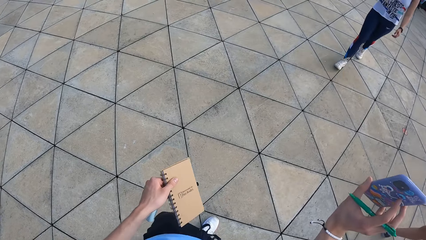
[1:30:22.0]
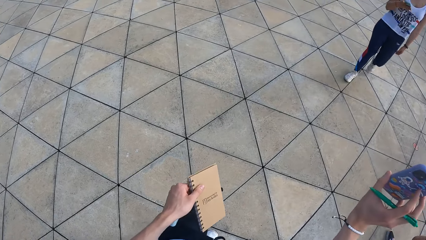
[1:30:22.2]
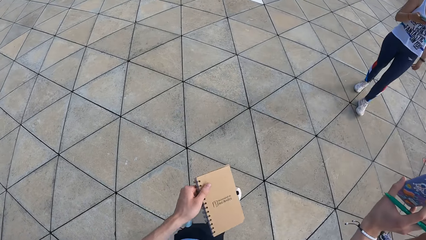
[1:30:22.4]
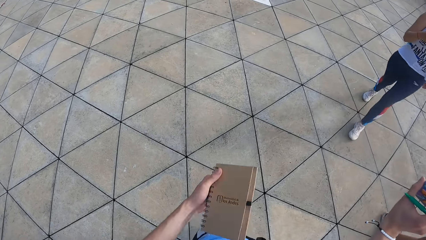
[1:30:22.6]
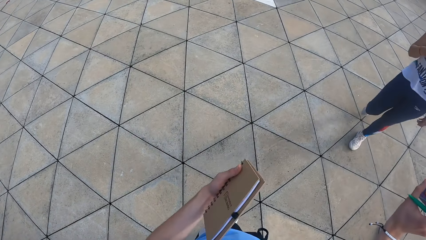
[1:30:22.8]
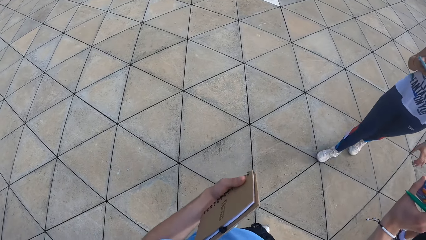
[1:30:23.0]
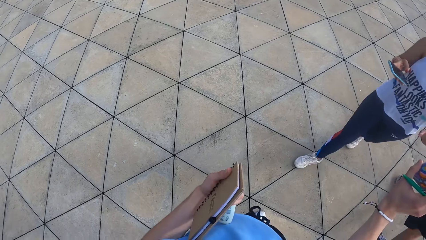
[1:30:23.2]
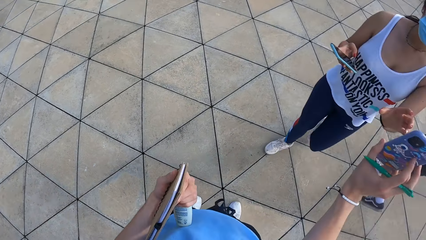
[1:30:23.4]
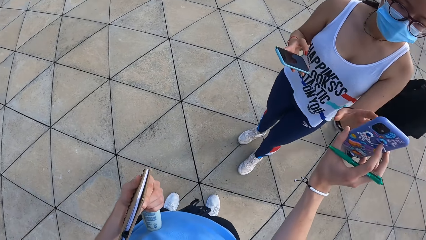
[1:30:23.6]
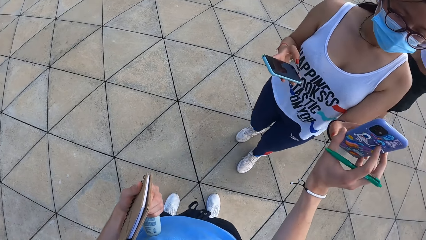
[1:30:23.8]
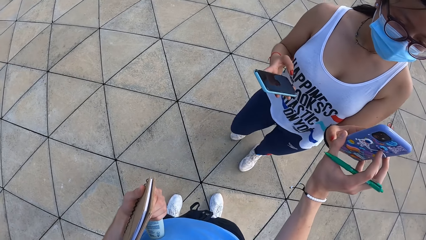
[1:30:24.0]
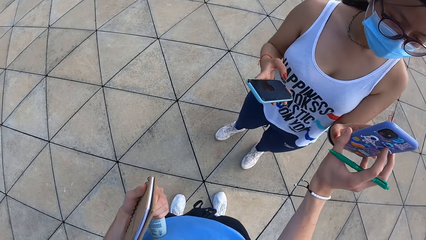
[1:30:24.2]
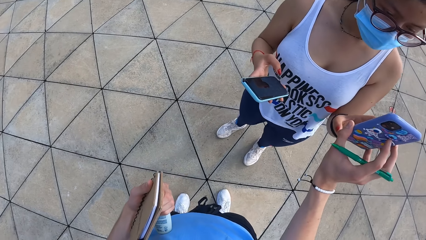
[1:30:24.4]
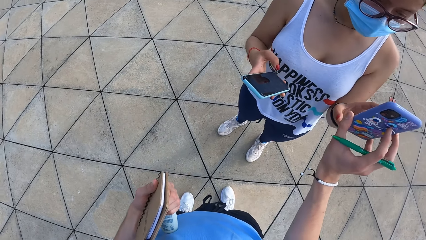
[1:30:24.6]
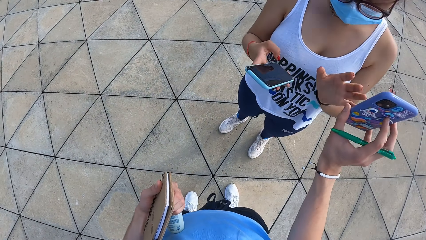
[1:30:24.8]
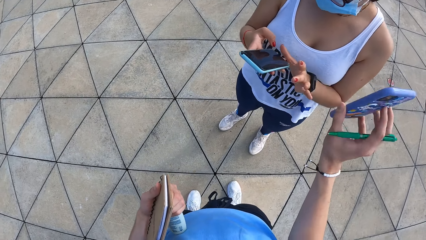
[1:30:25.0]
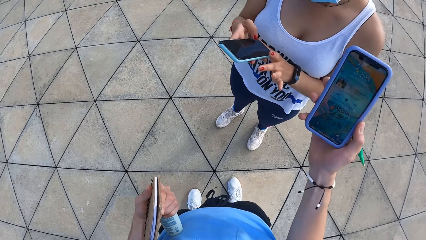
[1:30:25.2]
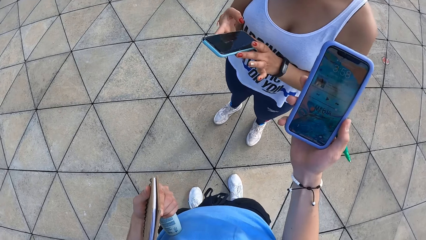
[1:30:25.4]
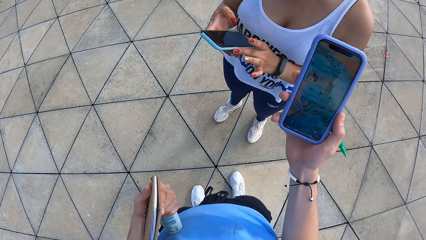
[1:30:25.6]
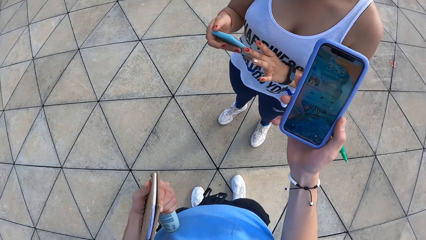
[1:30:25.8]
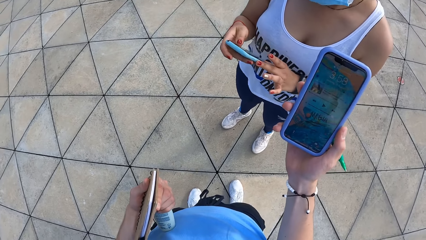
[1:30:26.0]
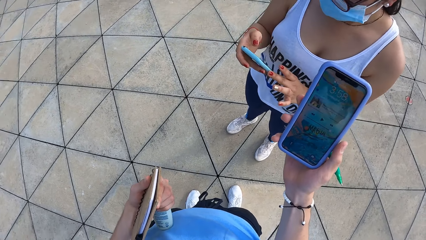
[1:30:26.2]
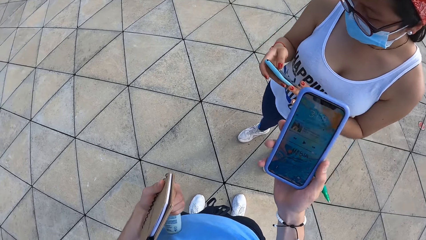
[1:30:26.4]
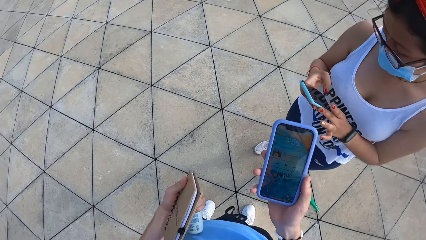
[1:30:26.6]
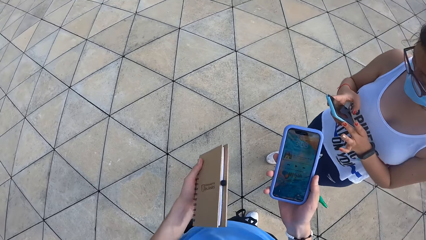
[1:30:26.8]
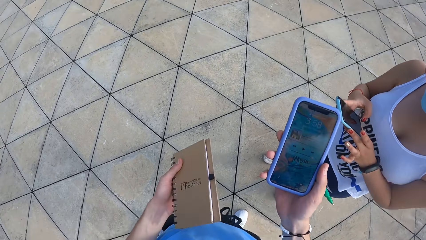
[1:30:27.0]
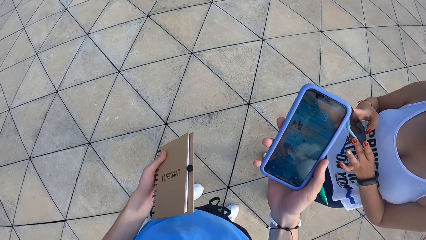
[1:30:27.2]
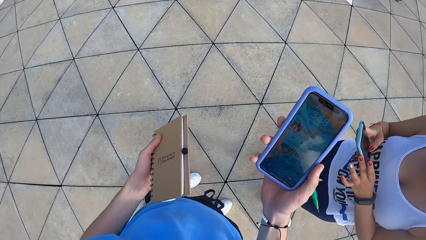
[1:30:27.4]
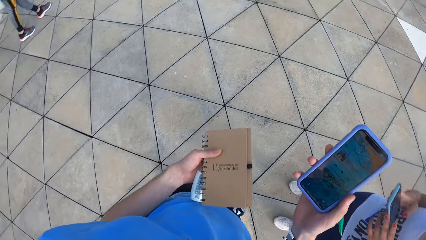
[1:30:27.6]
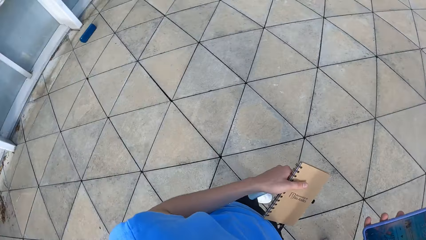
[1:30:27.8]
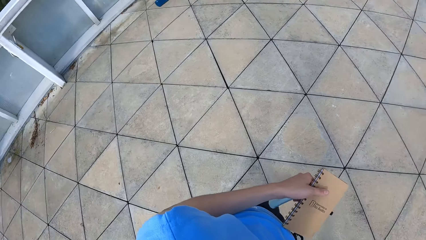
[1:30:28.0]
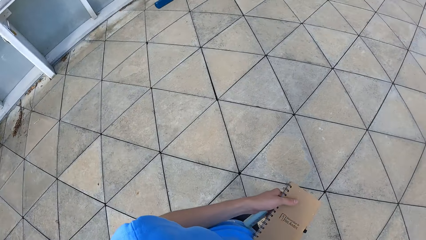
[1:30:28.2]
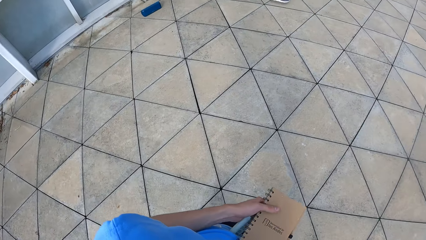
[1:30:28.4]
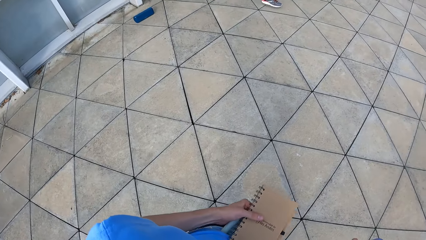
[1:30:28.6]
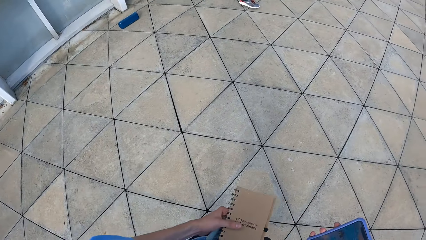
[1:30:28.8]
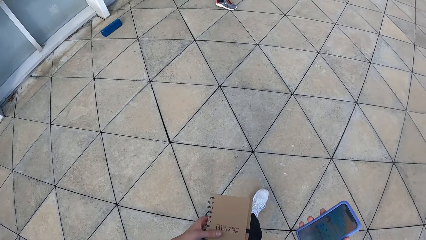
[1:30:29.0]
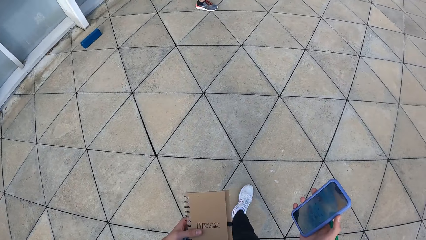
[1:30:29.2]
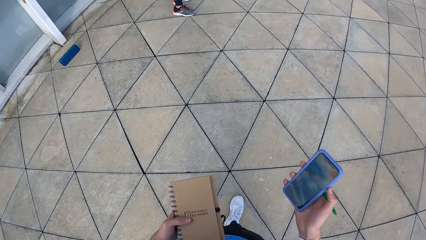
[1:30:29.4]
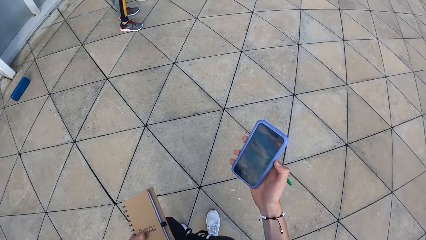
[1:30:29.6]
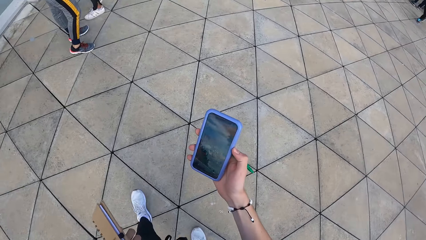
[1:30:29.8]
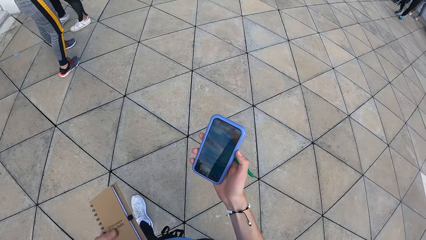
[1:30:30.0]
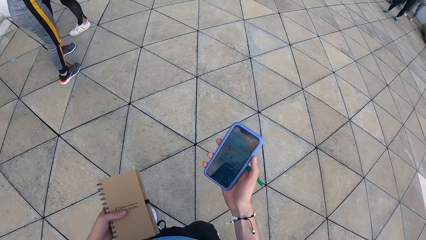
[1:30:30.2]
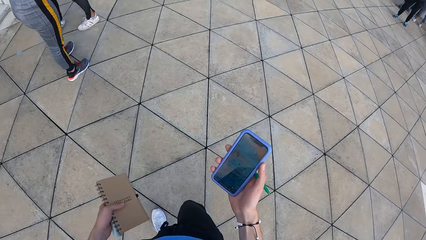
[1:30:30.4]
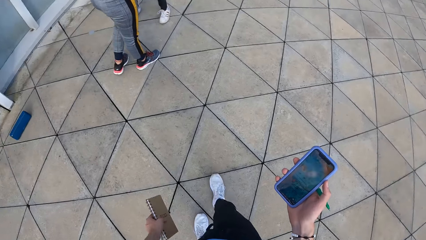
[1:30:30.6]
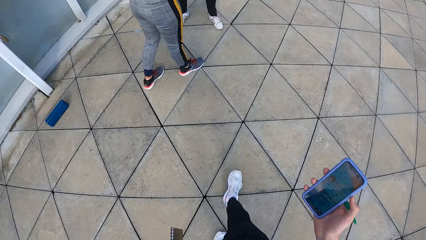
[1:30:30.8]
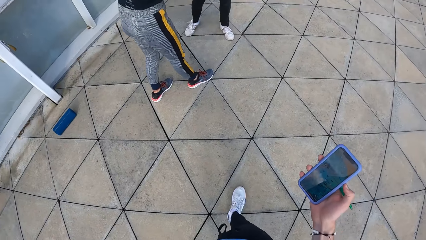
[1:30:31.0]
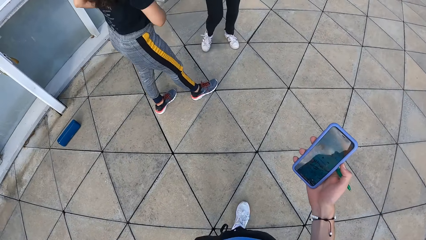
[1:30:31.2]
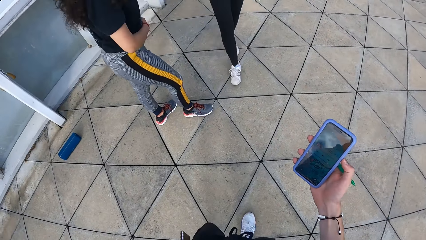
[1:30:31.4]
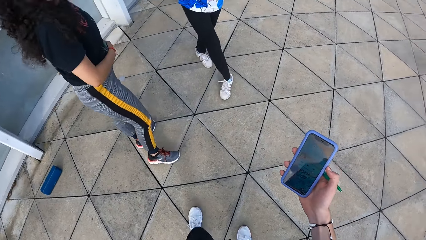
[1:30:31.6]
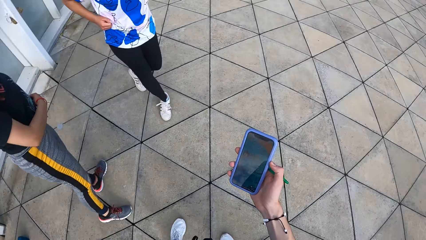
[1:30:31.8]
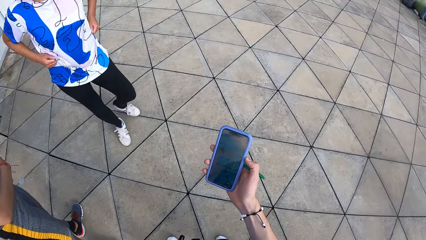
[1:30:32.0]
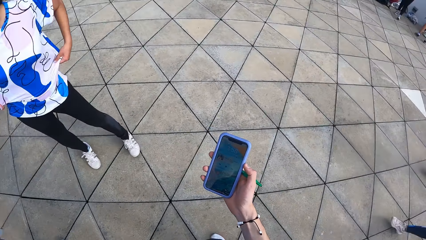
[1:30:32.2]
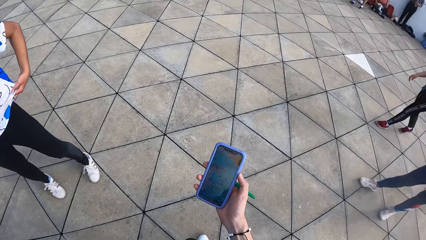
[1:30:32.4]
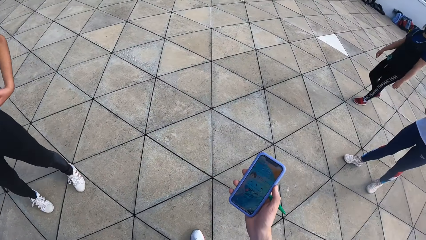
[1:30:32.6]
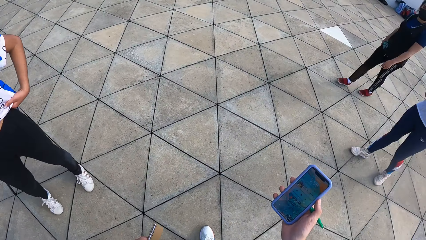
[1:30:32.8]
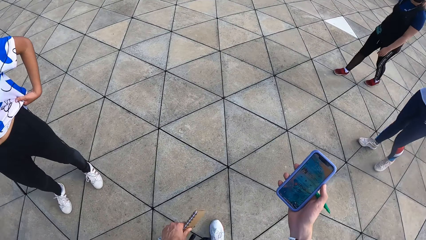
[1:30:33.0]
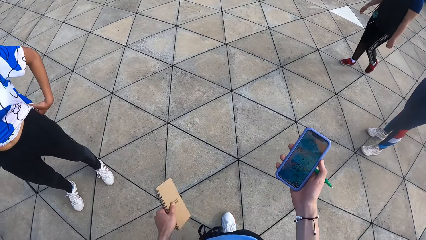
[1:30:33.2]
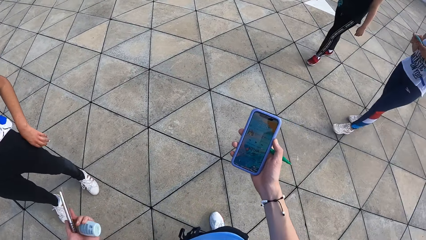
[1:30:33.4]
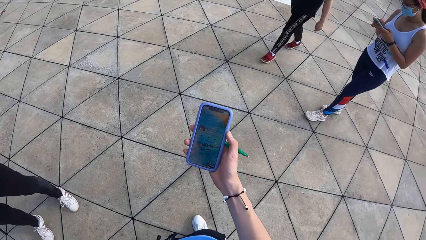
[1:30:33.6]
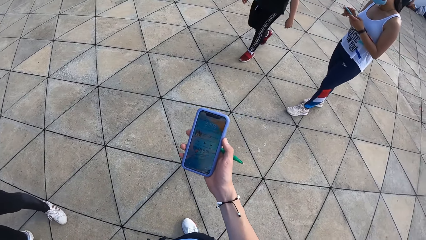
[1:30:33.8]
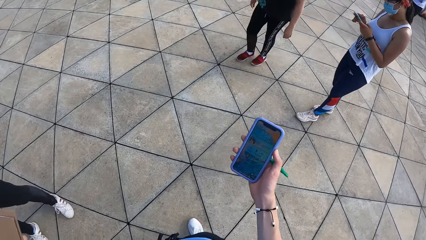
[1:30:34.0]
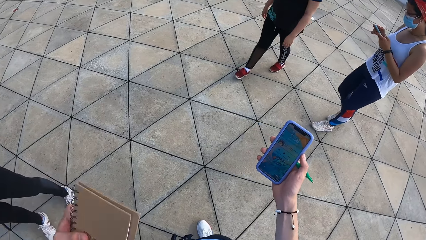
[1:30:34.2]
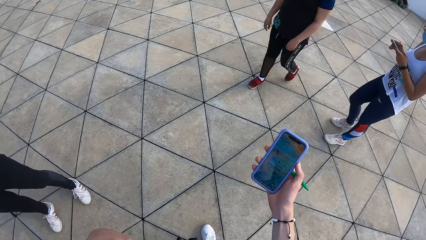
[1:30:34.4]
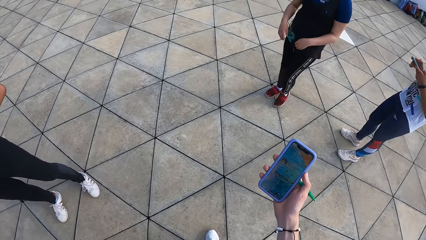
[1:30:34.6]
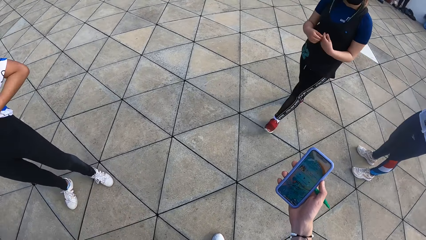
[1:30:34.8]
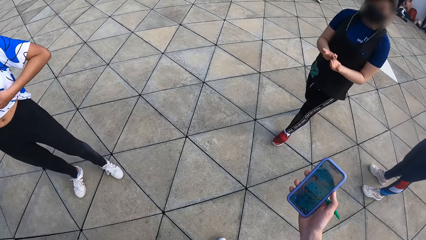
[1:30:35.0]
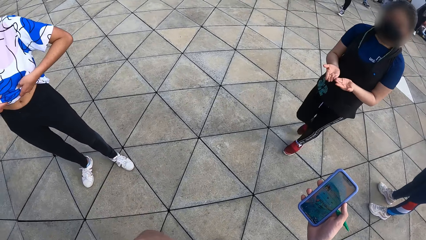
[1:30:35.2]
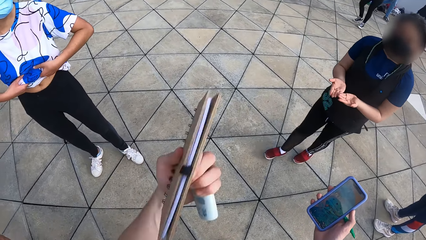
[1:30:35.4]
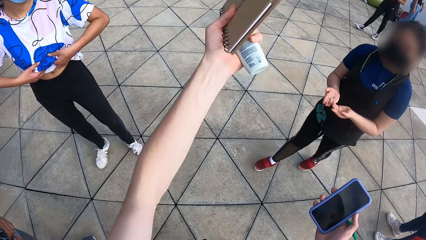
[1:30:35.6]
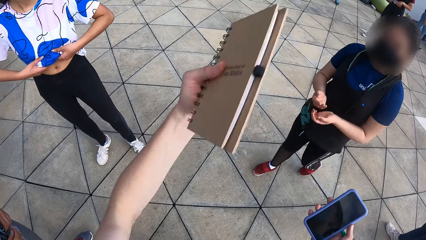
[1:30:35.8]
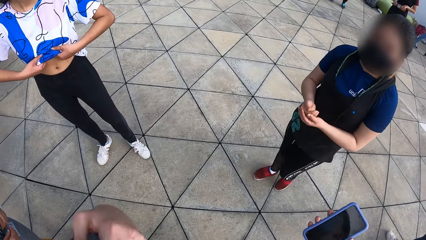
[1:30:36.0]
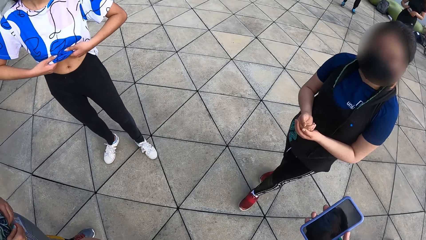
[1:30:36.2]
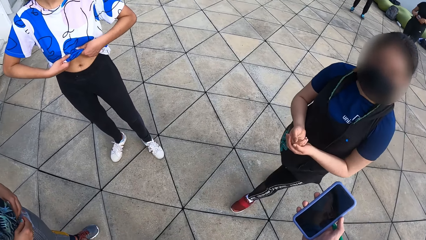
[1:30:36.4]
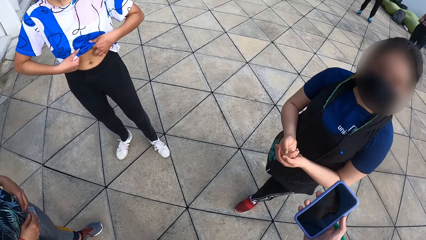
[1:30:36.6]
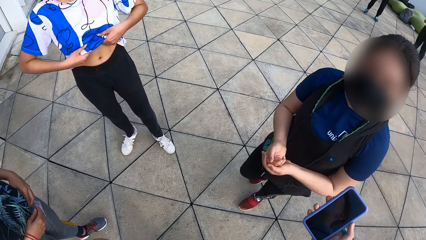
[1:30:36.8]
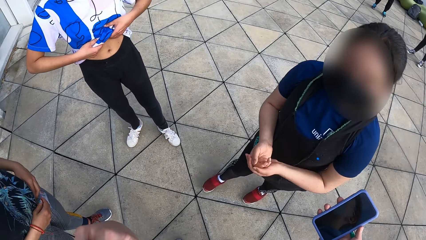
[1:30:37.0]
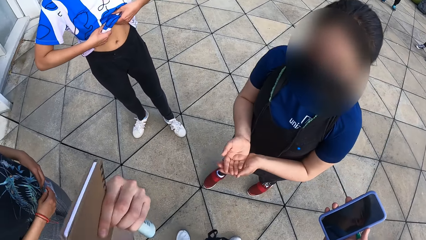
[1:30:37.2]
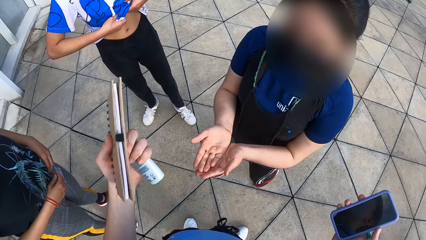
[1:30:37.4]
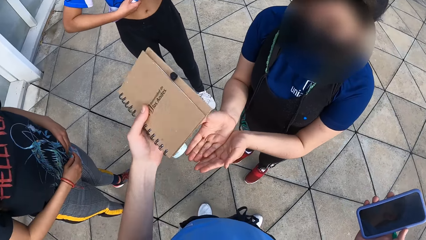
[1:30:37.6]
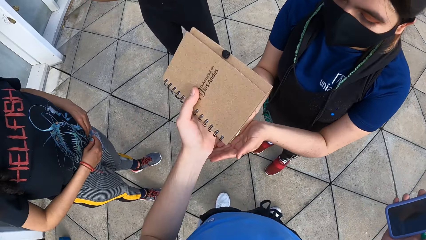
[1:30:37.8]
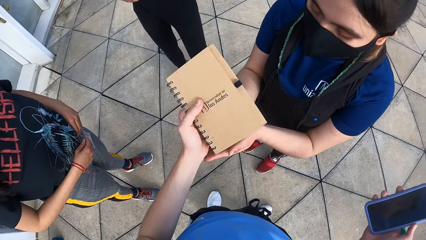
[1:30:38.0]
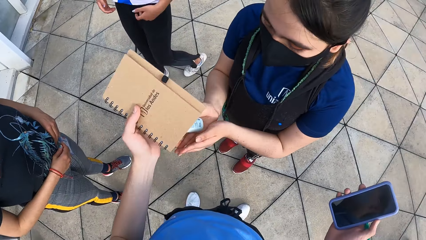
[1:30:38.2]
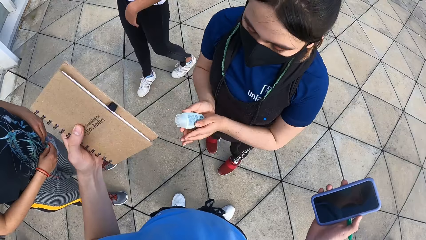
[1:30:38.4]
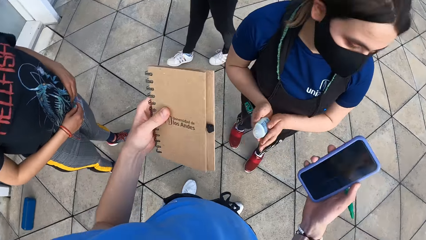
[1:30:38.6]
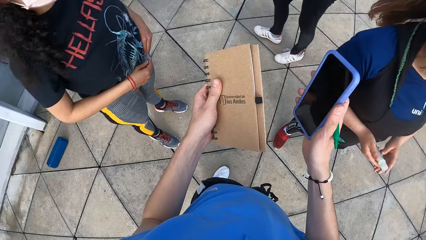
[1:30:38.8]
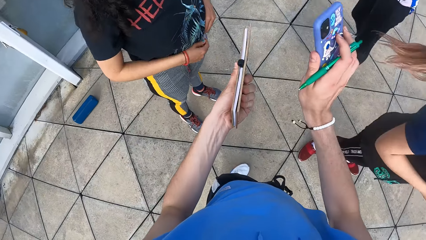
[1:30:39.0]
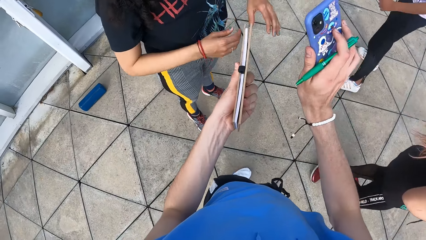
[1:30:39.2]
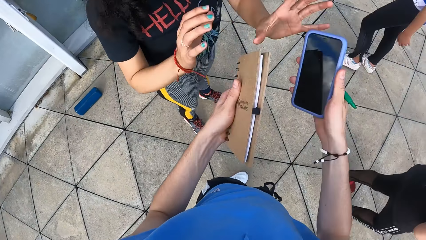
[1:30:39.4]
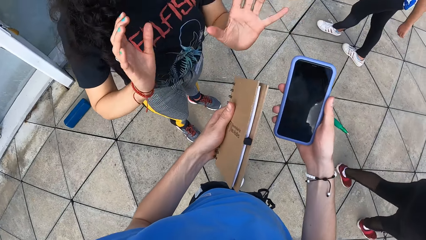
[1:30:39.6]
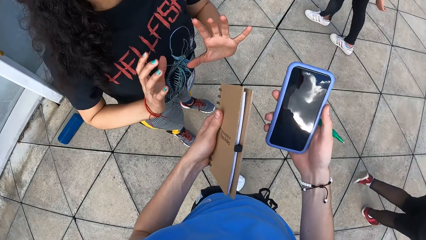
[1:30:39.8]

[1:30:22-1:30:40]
A woman operates the phone in the camera wearer's right hand with her left hand. The woman touches the phone. The woman operates the phone with both hands. The camera wearer stares at the phone. He walks on the floor. He stares at the phone. He raises his hand. He interacts with another woman. He passes the small bottle of lotion in his left hand to the other woman's hands.
